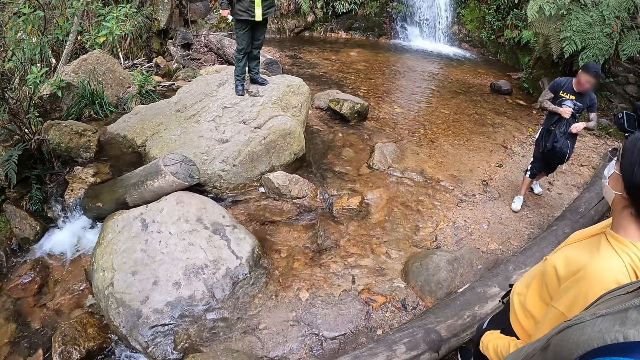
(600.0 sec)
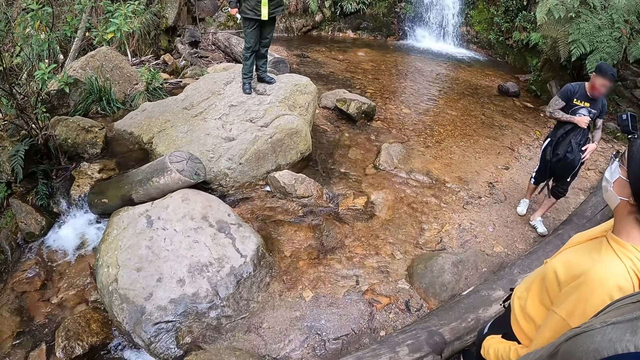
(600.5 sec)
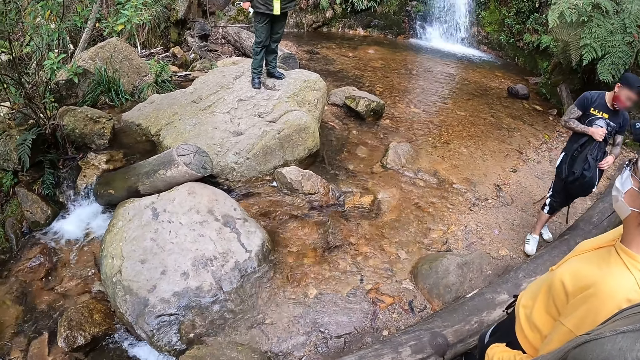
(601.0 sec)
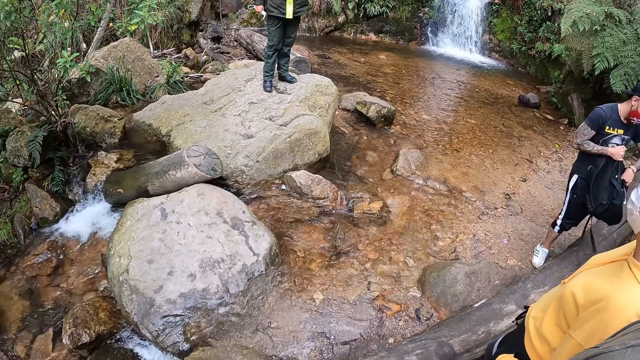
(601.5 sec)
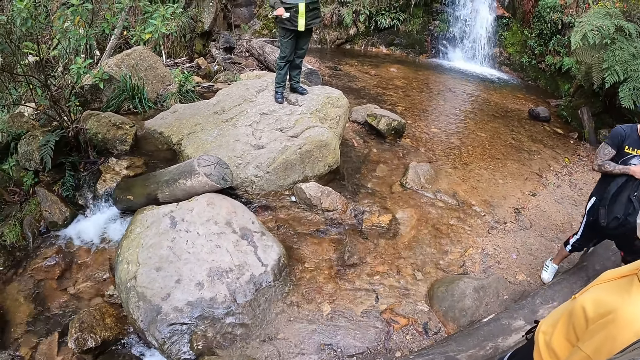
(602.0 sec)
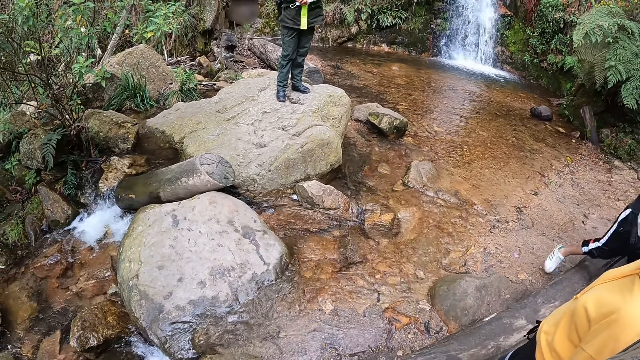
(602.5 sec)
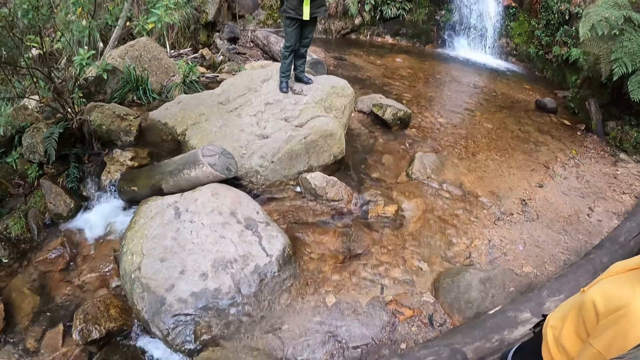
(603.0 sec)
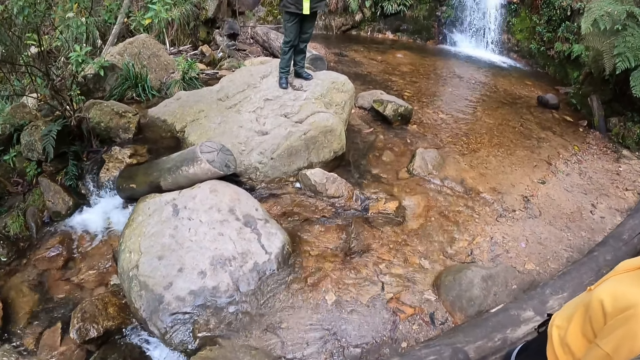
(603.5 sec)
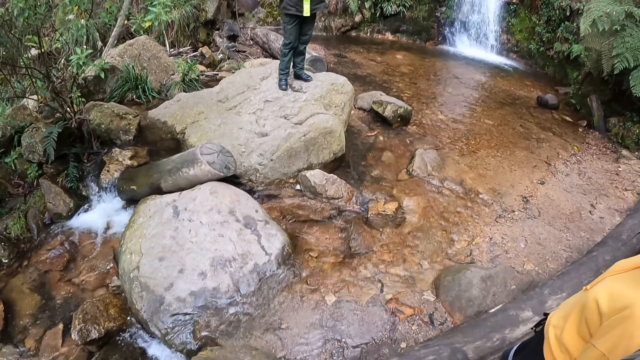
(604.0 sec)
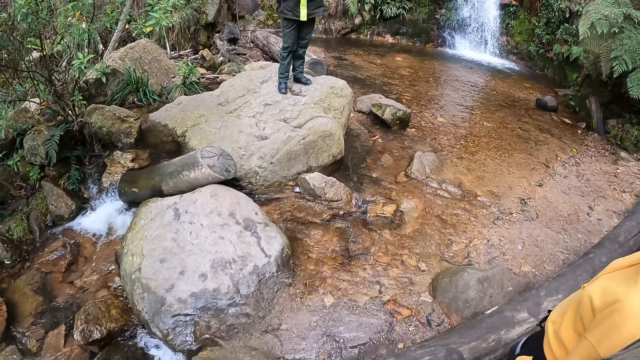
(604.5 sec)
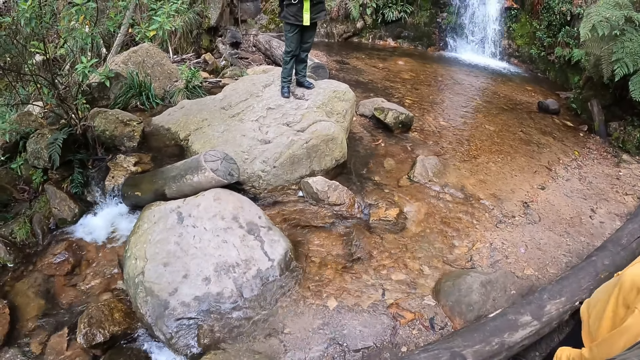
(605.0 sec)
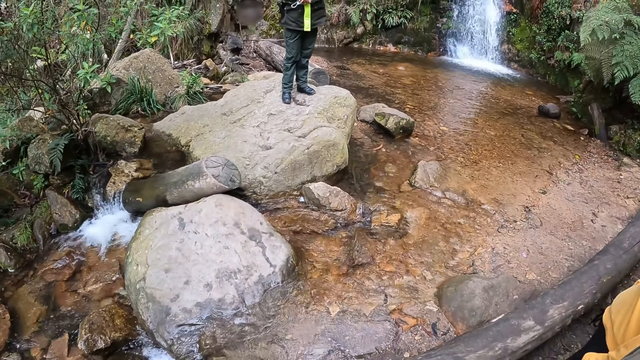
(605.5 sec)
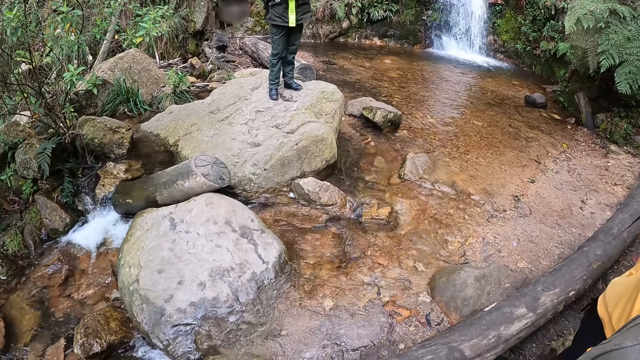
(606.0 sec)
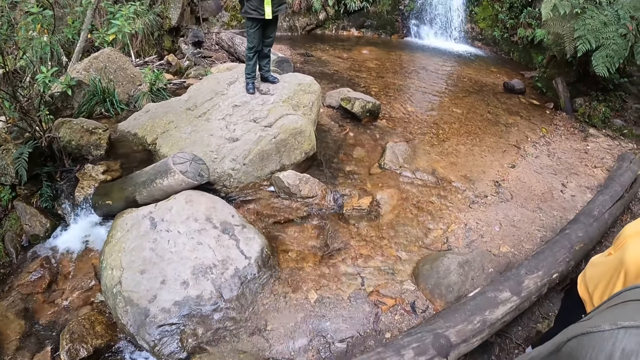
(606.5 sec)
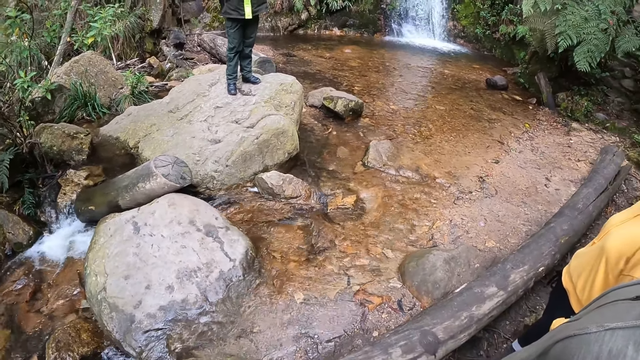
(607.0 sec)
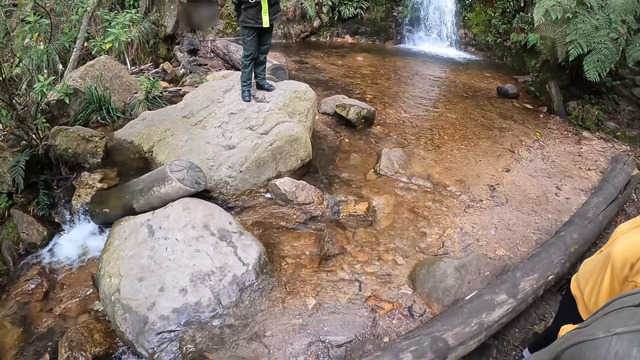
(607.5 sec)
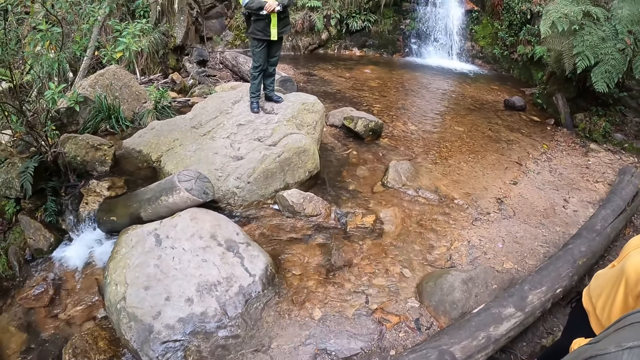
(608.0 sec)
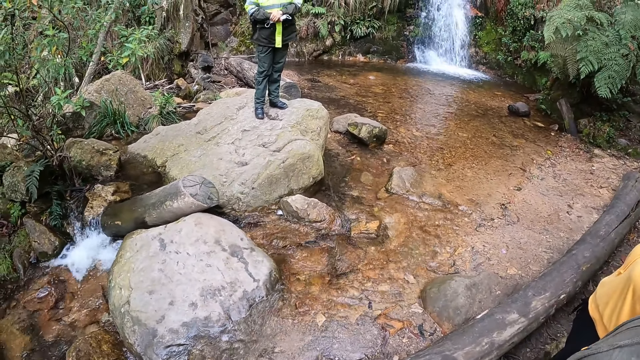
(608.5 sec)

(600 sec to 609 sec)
A person closes the bag.

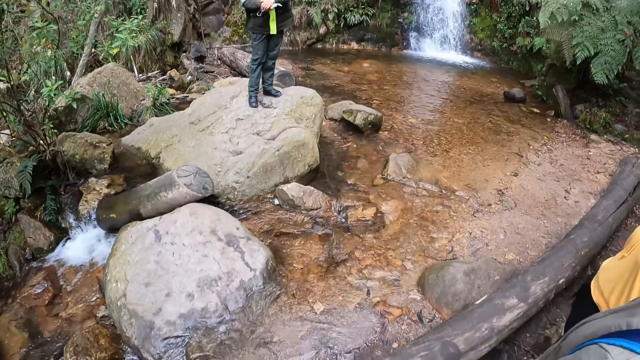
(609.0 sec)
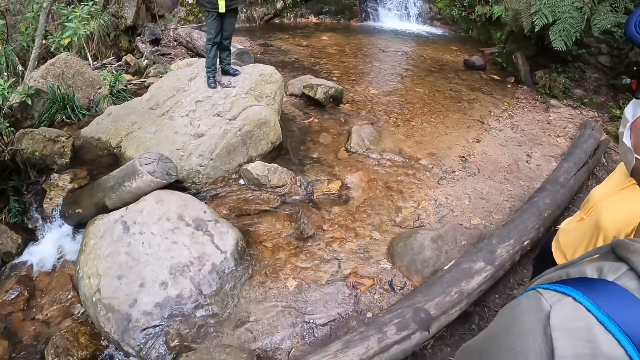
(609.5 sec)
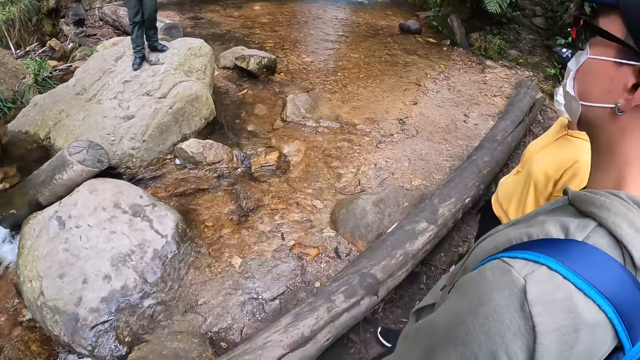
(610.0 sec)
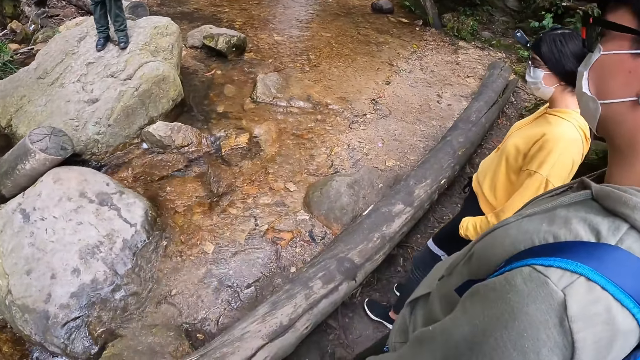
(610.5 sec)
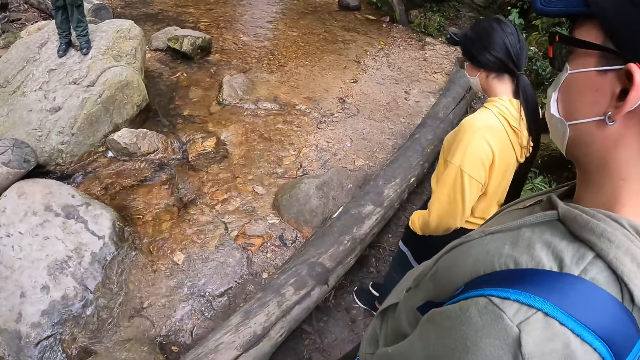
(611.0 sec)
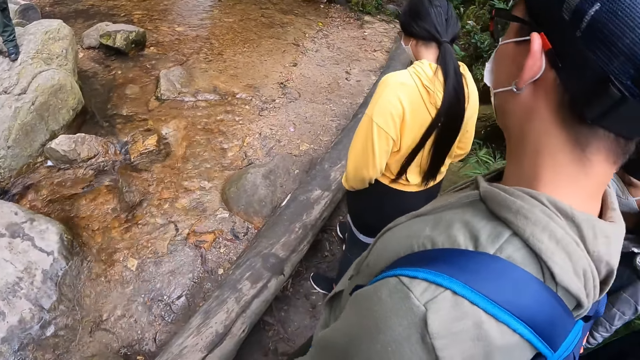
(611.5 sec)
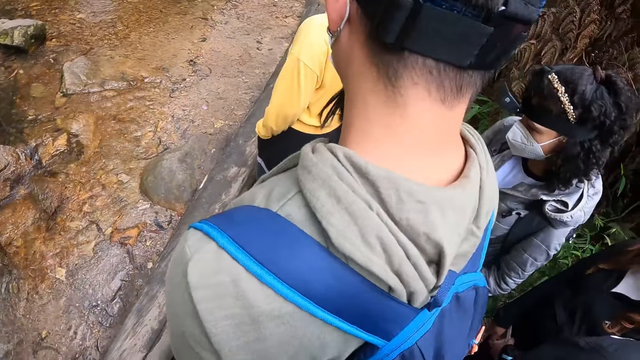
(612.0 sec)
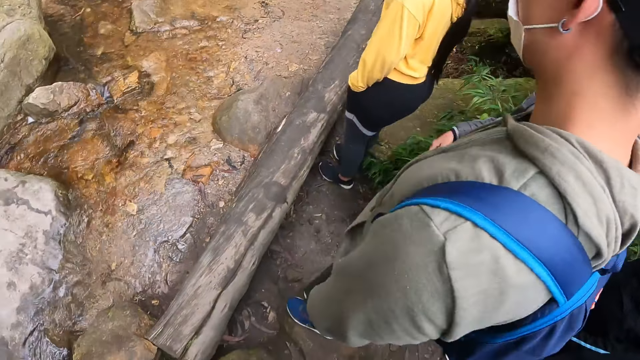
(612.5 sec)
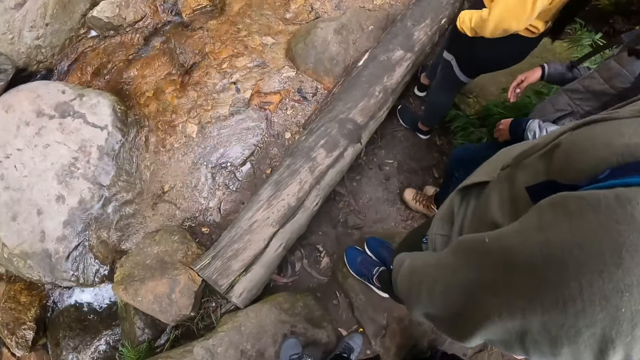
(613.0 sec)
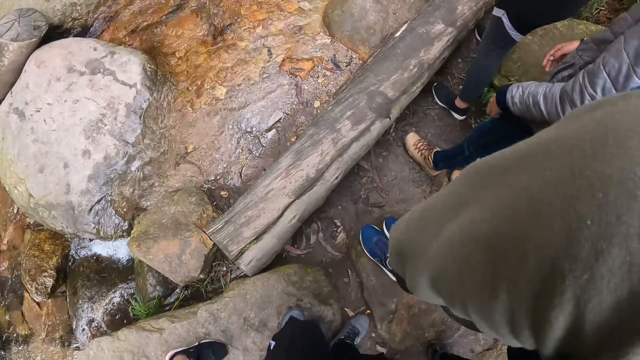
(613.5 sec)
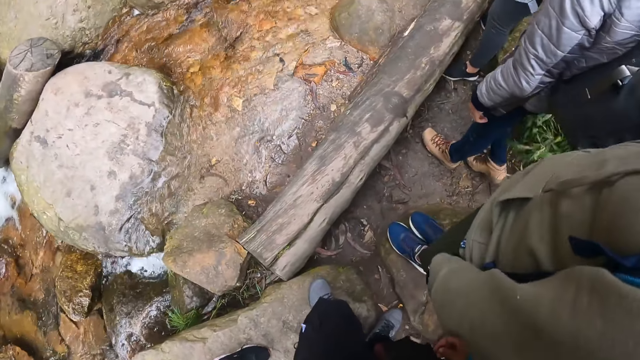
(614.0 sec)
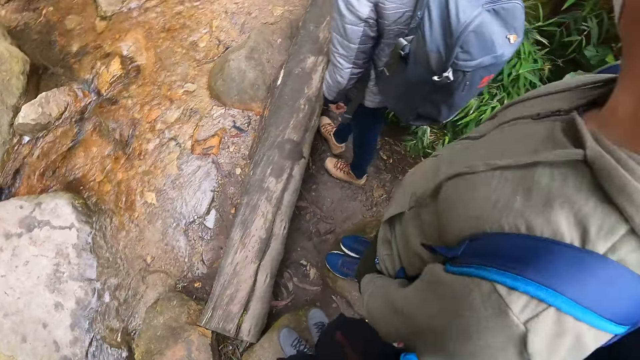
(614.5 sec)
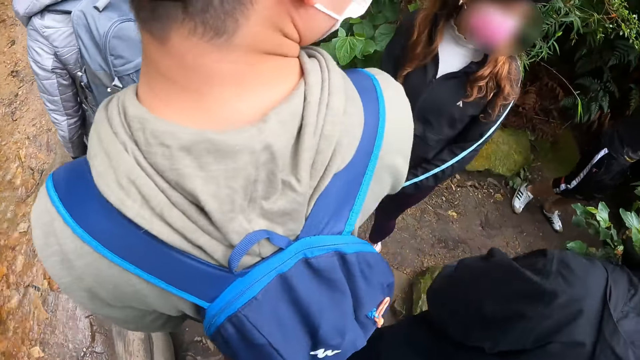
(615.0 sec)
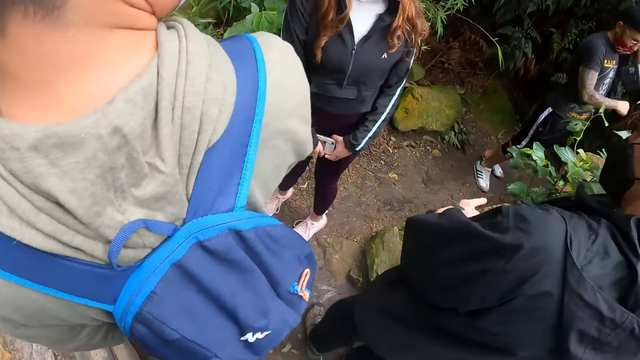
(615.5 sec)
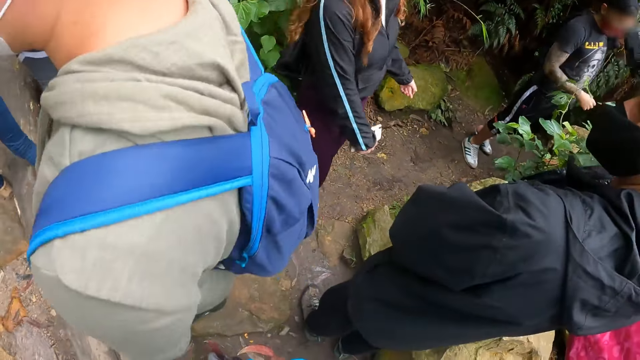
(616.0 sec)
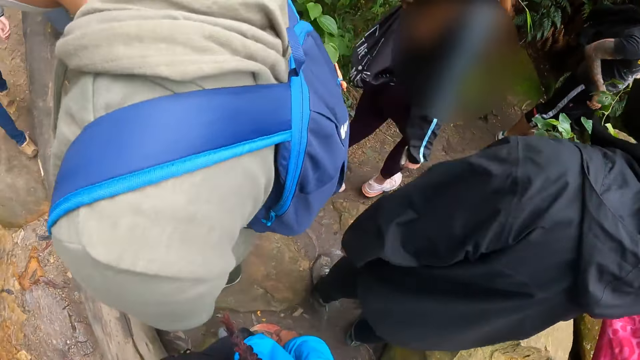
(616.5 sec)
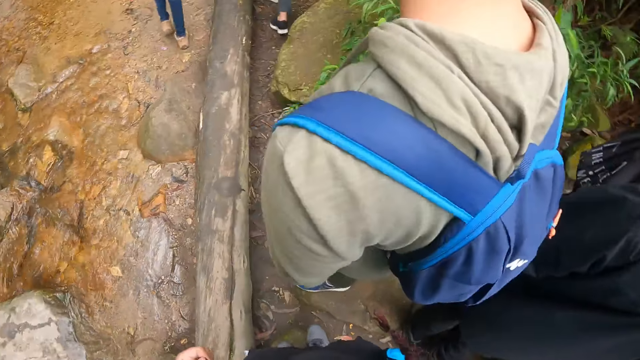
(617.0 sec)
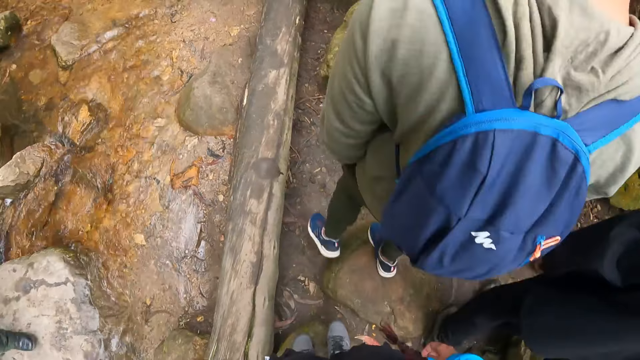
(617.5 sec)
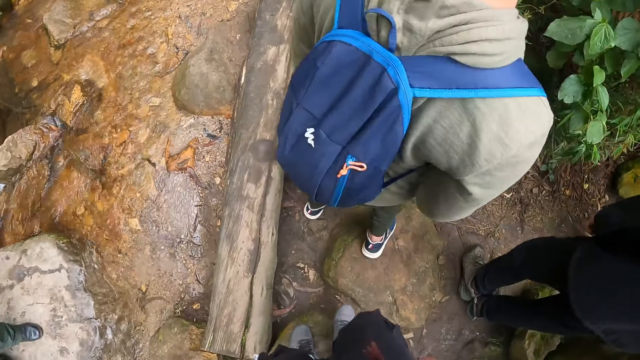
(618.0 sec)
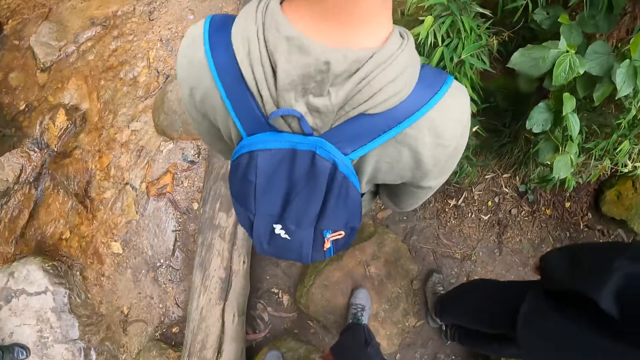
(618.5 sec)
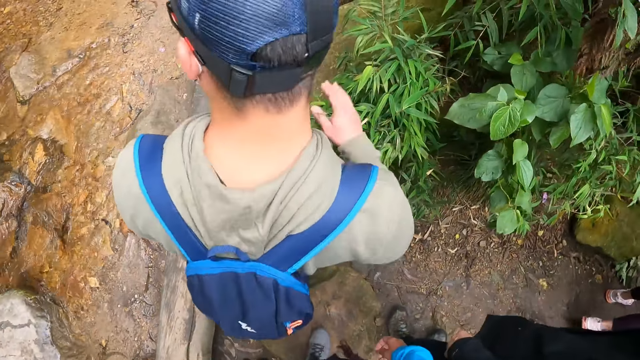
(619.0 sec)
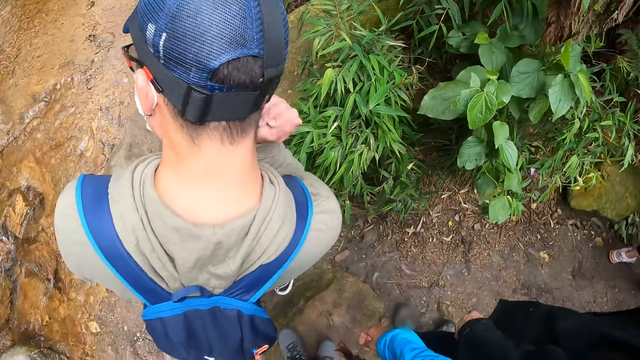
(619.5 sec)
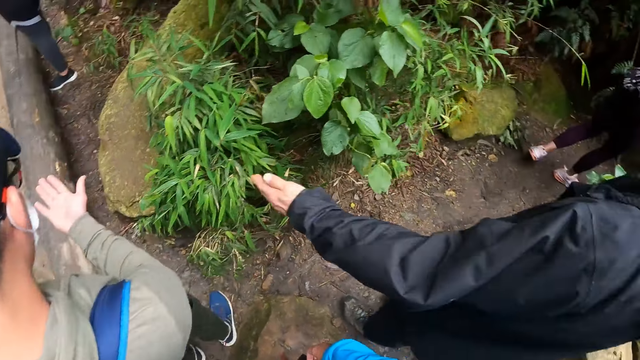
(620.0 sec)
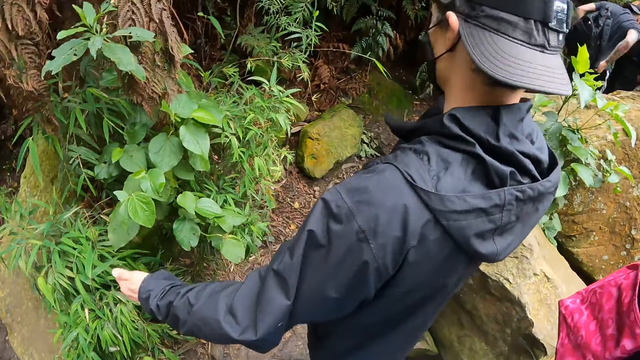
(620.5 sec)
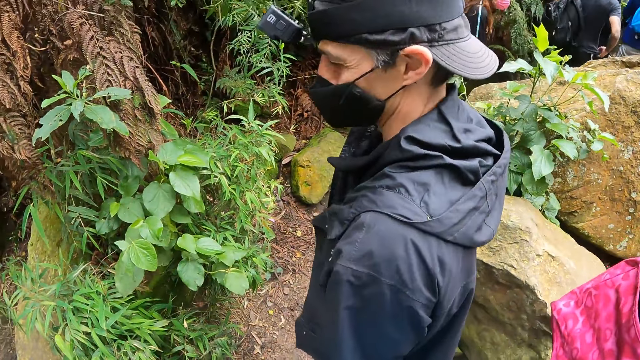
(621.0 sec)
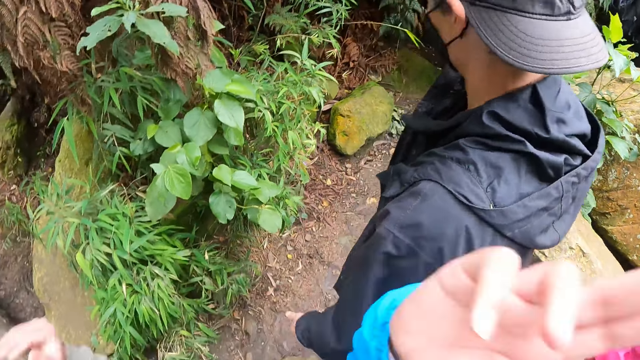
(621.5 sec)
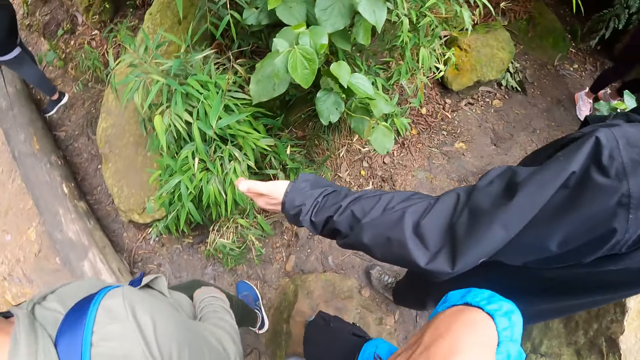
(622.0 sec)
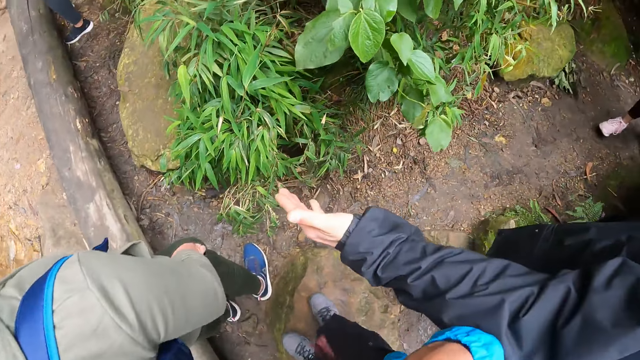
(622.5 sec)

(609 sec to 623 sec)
The camera wearer looks around the river. A person walks around with a second person and a third person. A fourth person looks around. The third person turns around. Two other persons look around. The third person walks around. The fourth person walks along the river. The fourth person swats a bug on his neck with his right hand. He looks at the hand. A fifth person gestures and looks around. The camera wearer swats a bug with her right hand. Another man gestures with his left hand.
